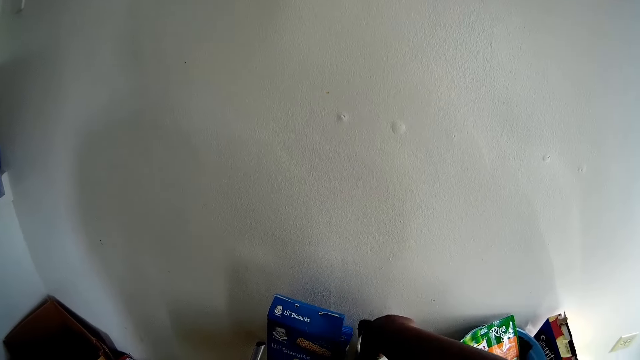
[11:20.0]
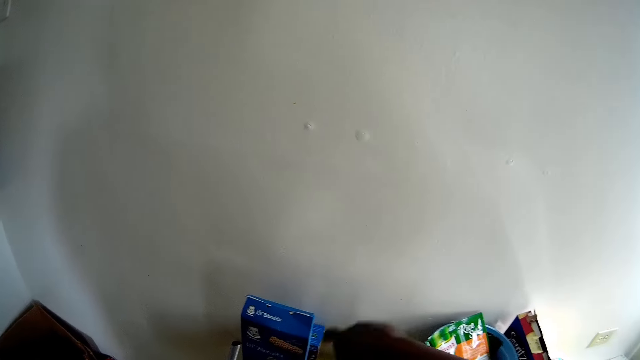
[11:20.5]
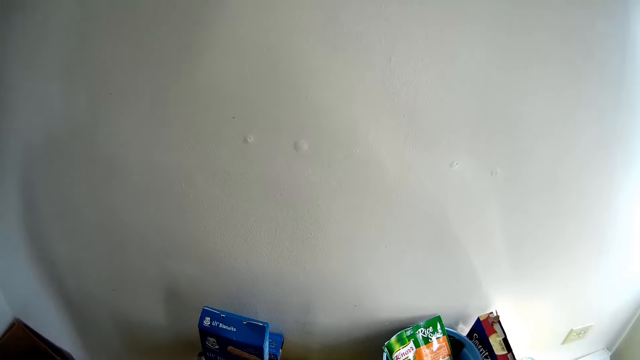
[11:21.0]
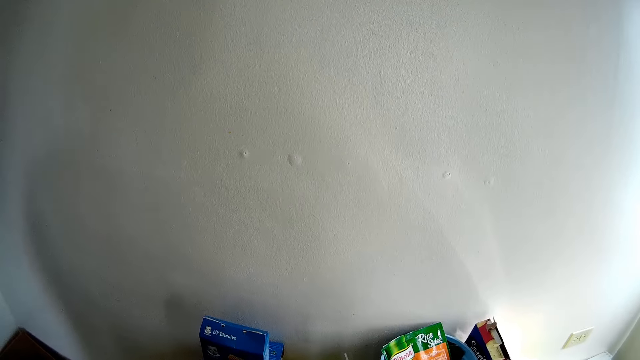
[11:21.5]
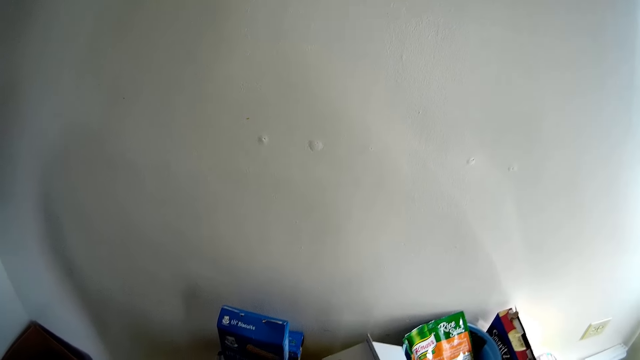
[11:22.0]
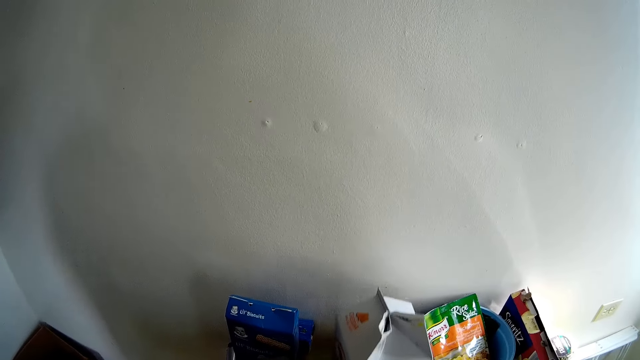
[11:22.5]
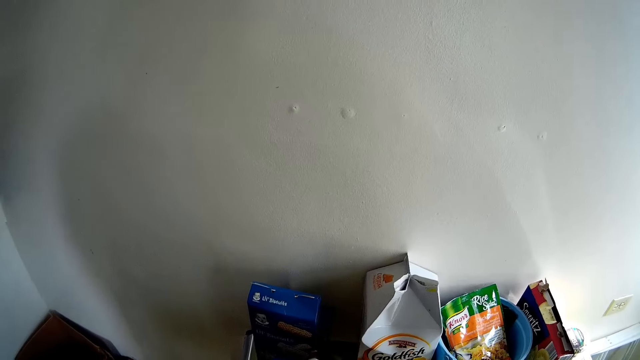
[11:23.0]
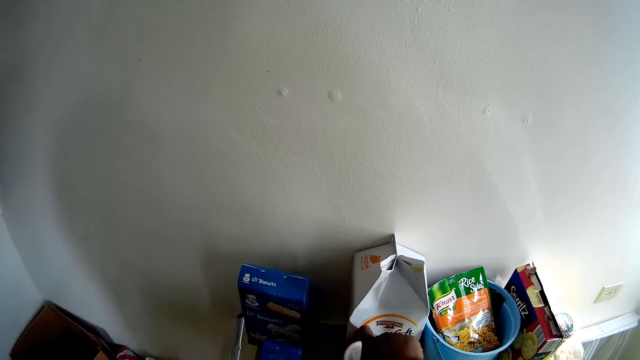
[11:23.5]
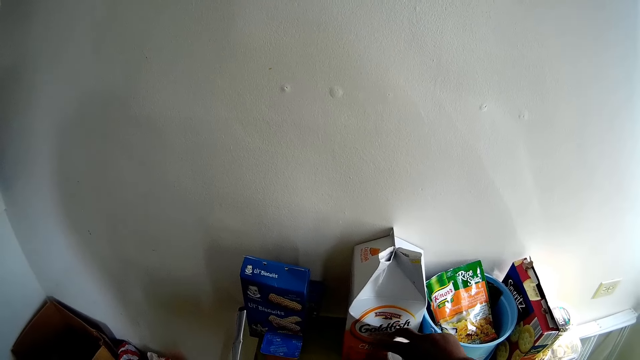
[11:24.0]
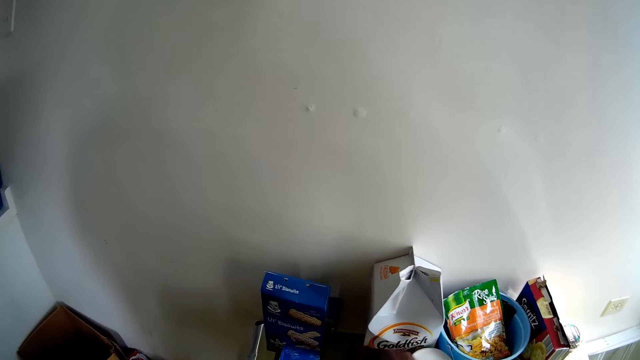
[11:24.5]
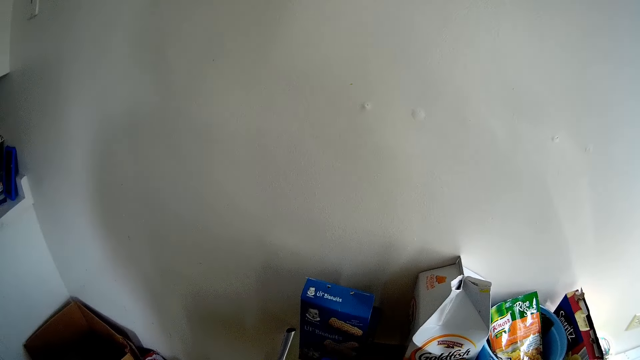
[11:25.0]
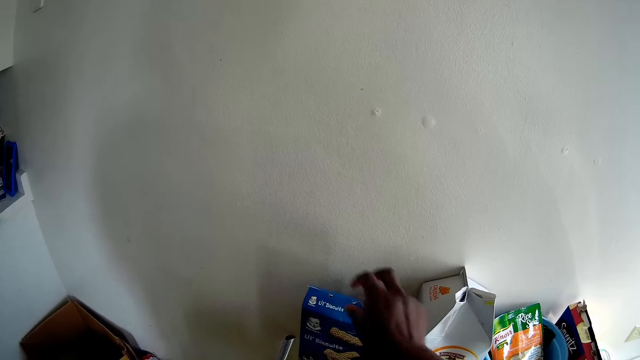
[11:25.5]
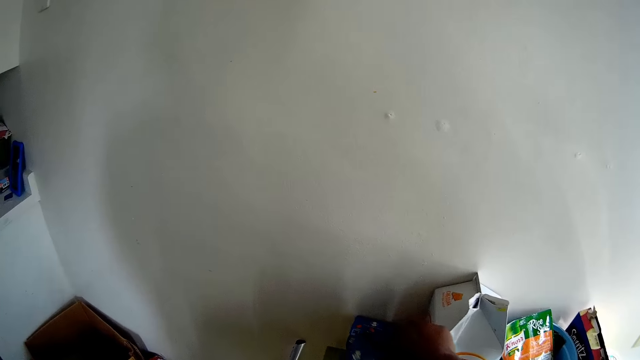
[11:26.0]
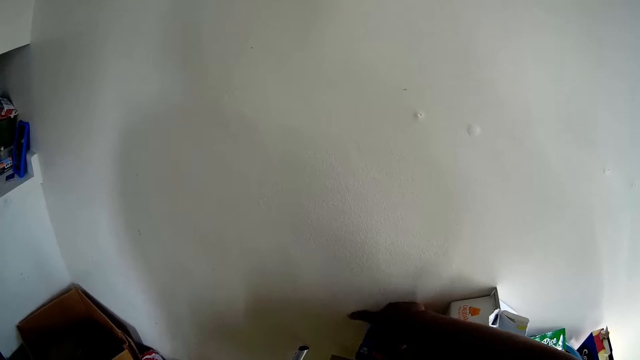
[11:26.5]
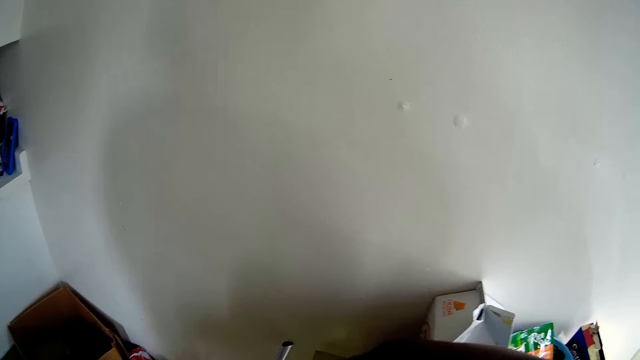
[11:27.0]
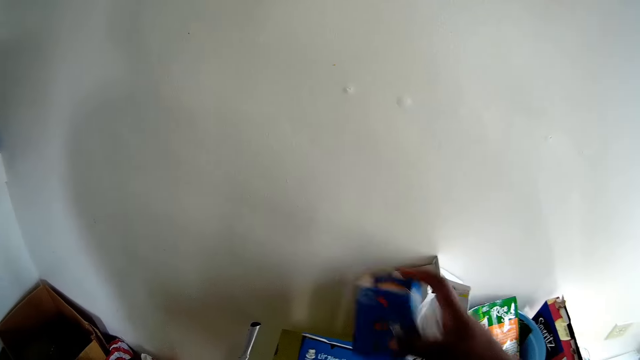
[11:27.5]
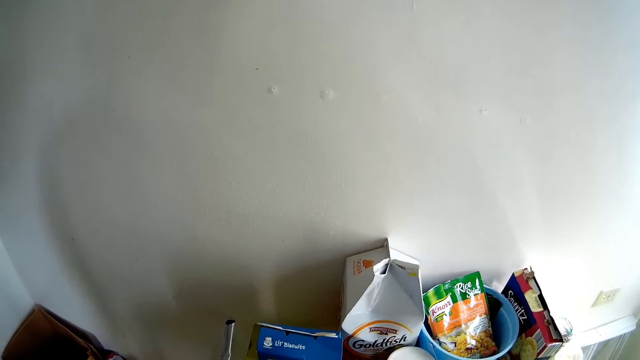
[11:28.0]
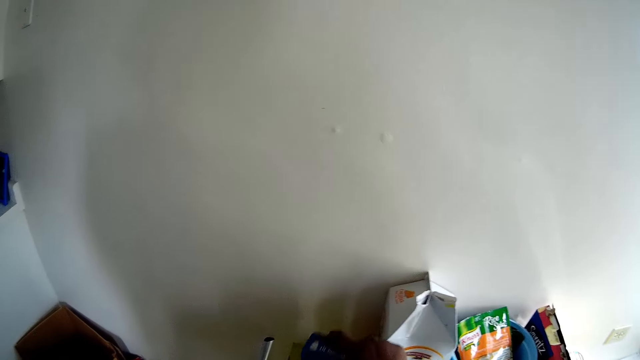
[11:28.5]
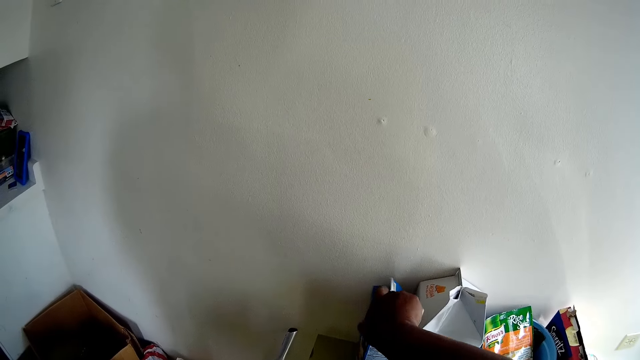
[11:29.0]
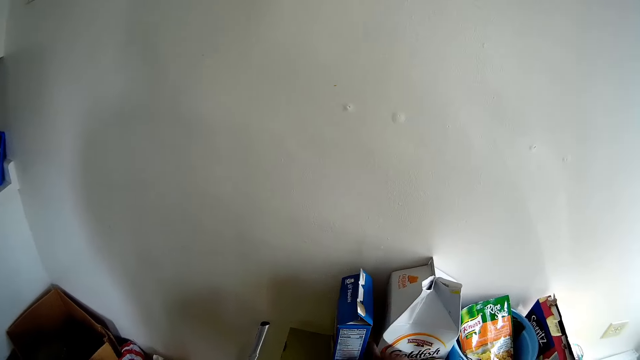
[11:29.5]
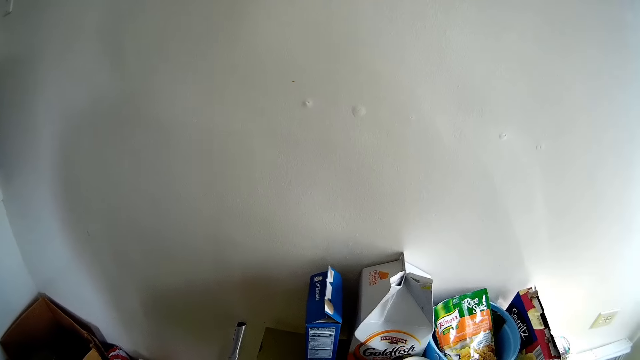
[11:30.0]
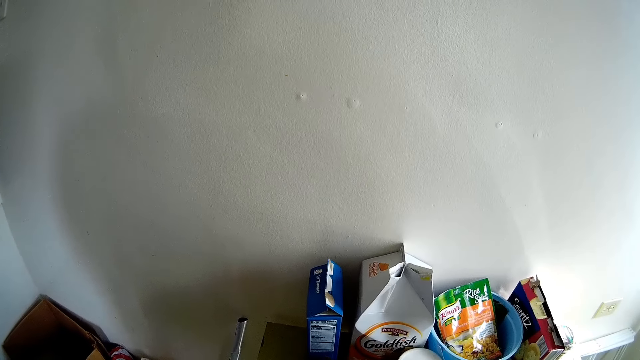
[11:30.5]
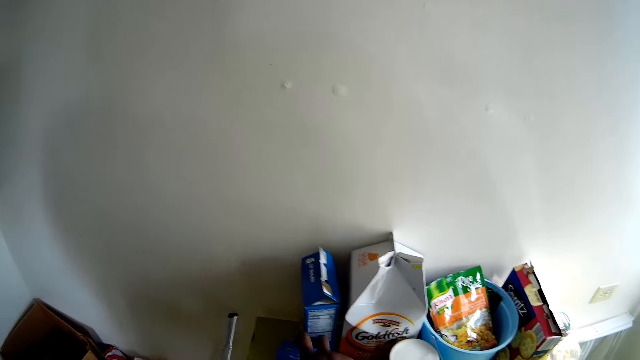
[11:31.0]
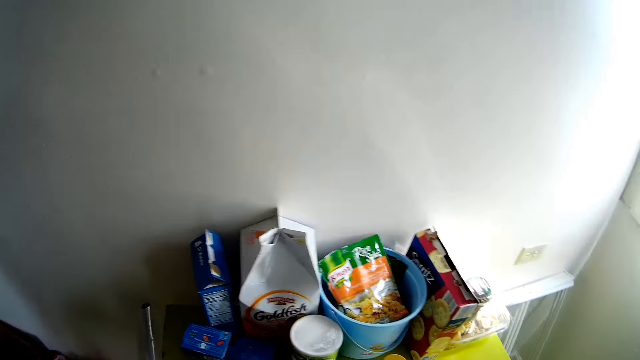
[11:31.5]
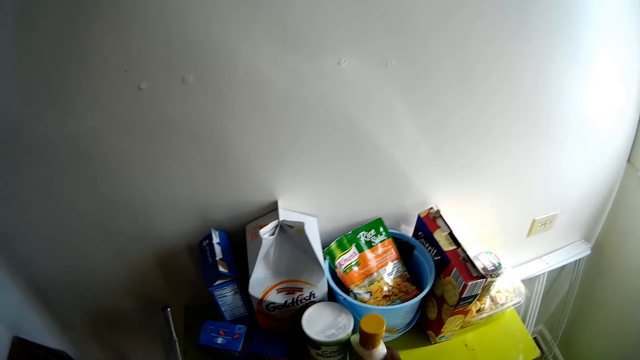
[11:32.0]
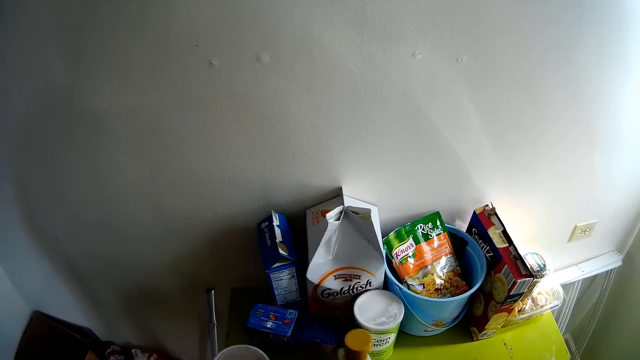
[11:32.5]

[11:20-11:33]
The camera wearer adjusts the tin of chips on the trolley top with her right hand. She picks up the bottle. She adjusts the carton of crackers on the trolley top with her right hand. She arranges the table. She adjusts a pack of biscuits on the trolley top with her right hand. She picks up the packet of biscuits from the trolley top with her right hand. She adjusts the pack of biscuits on the trolley top with her right hand. She speaks to the baby. She drops the packet of biscuits on the trolley top with her right hand. She moves the bottle of cream on the trolley top with her right hand.

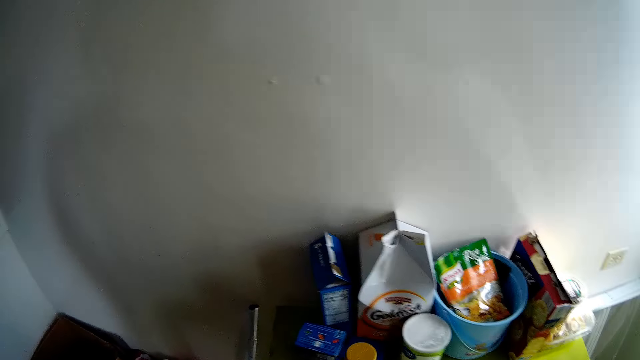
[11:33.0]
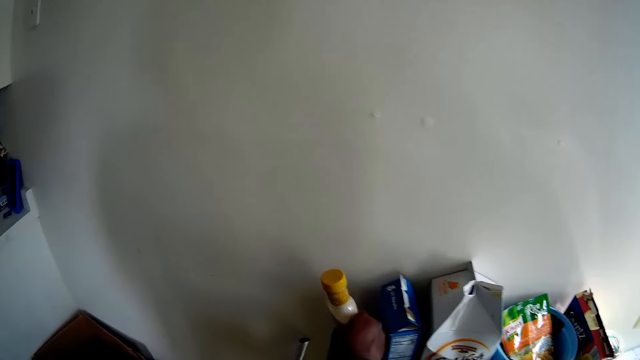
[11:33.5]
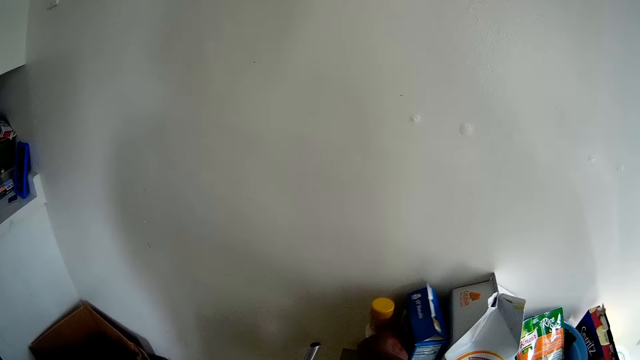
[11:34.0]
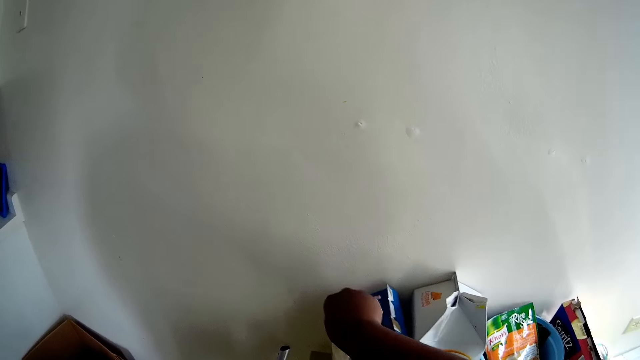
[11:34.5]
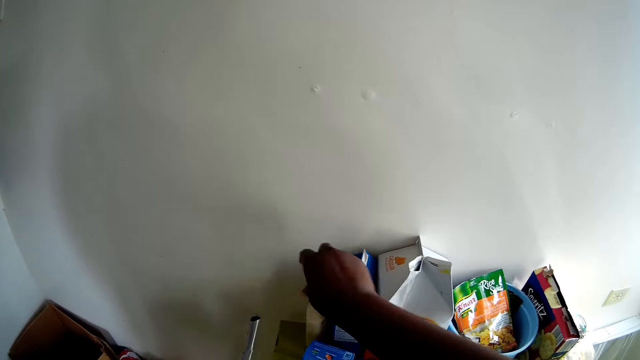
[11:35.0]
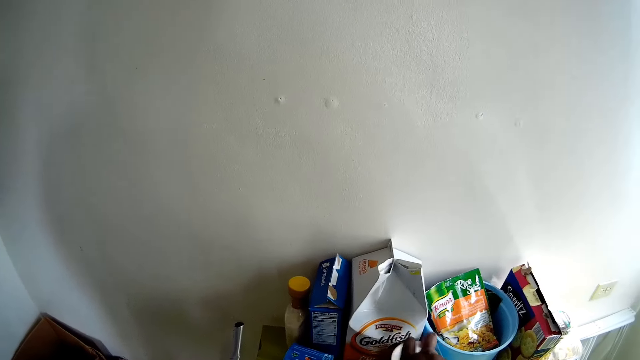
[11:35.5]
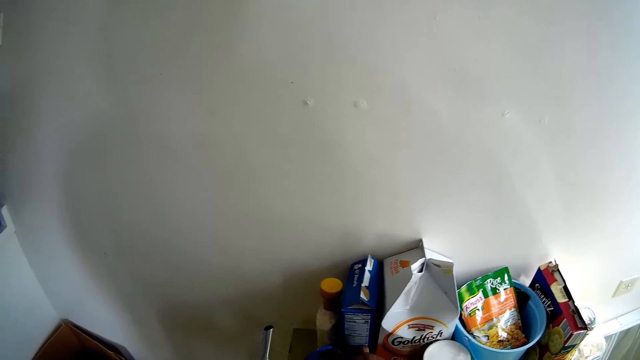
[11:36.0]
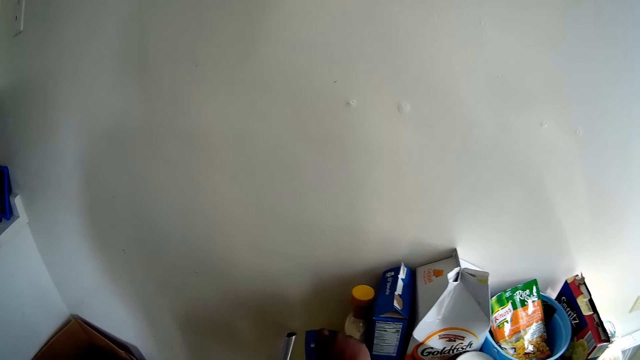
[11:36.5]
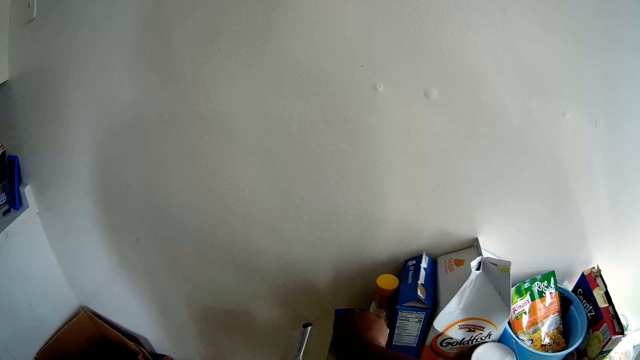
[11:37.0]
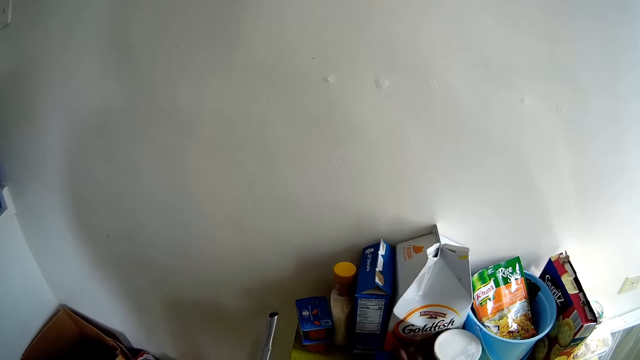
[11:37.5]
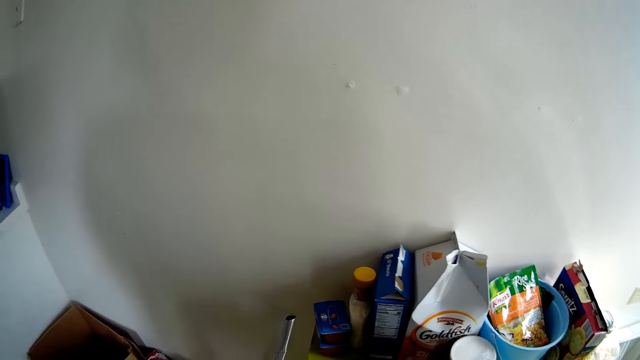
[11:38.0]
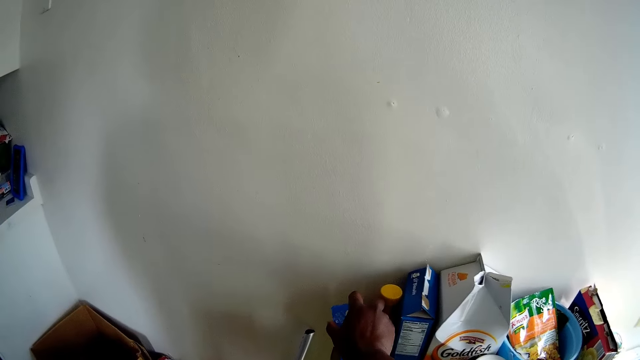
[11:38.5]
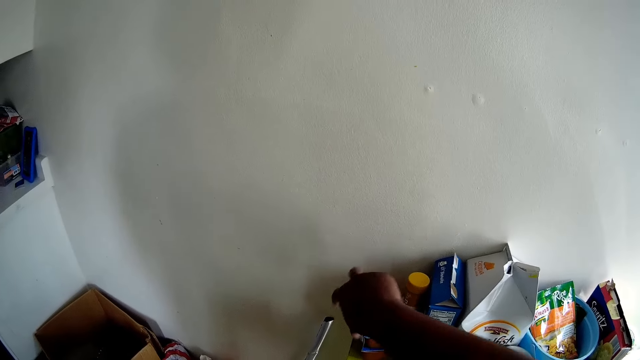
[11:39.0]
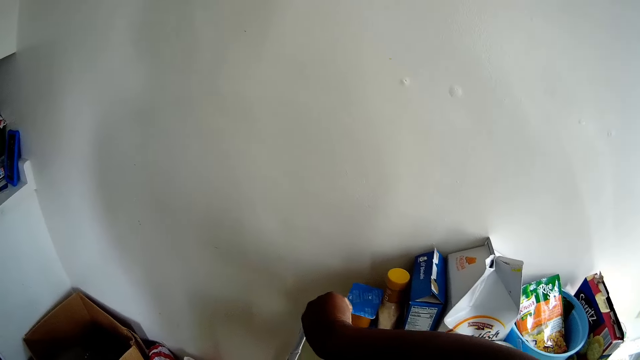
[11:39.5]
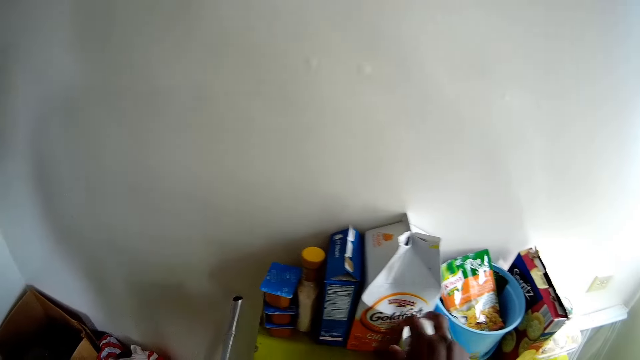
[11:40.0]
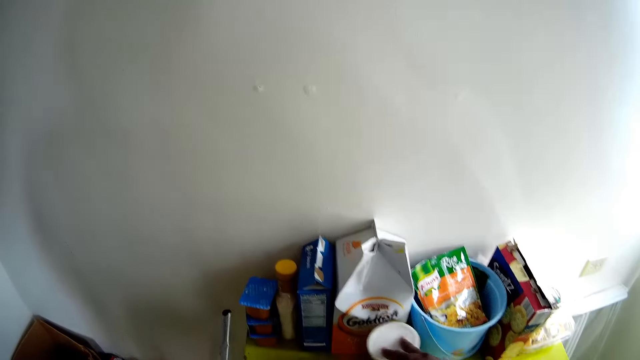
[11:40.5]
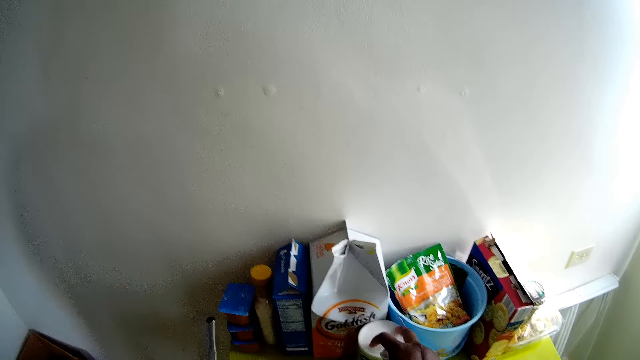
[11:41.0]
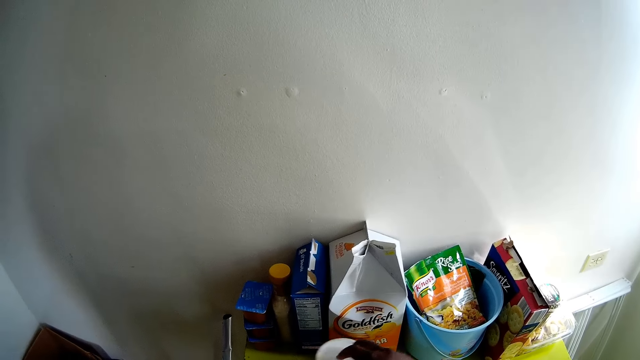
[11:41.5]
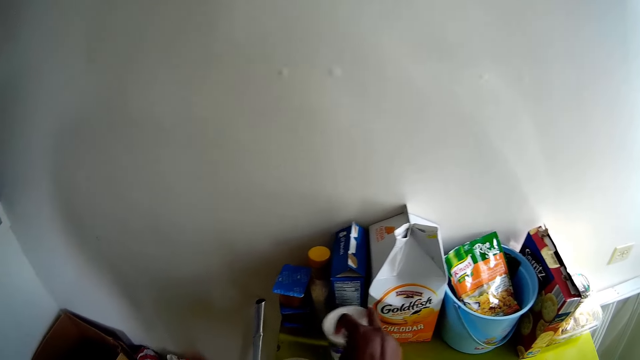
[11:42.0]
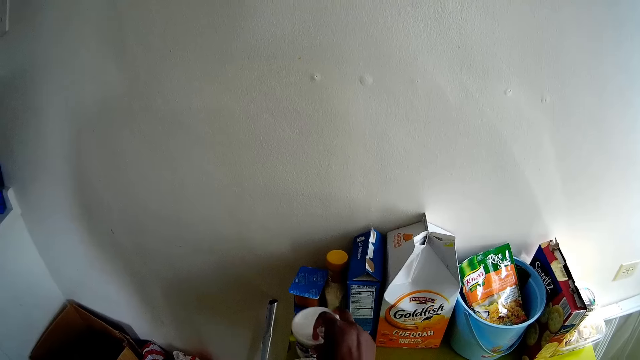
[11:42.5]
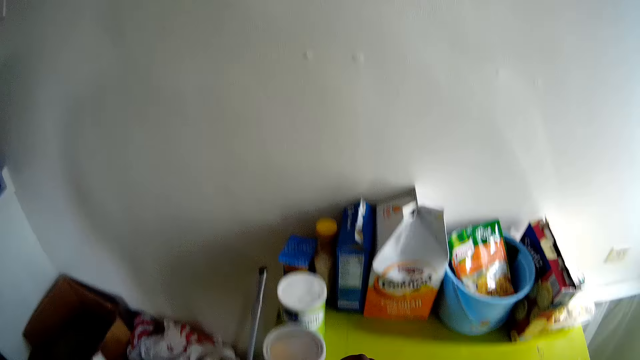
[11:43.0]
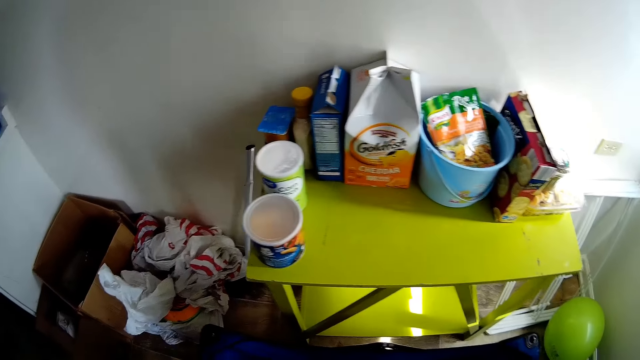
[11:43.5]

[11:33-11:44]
The camera wearer arranges the table. She puts the bottle down. She adjusts the packet of biscuits on the trolley top with her right hand. She arranges the table. She places a cup of baby food on the packet of biscuits on the trolley top with her right hand. She moves a tin of corn starch from one side of the trolley top to another.
